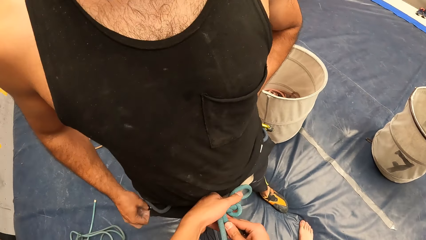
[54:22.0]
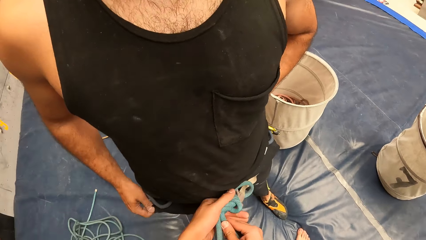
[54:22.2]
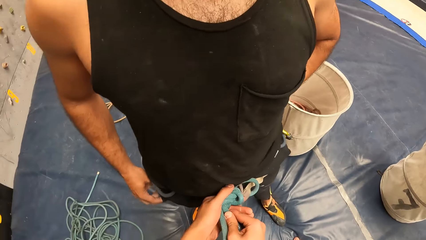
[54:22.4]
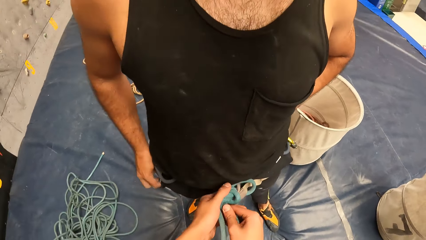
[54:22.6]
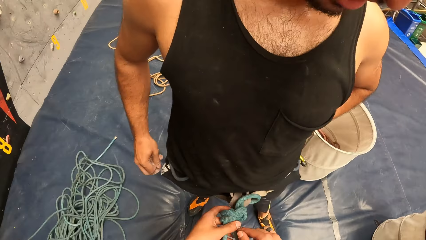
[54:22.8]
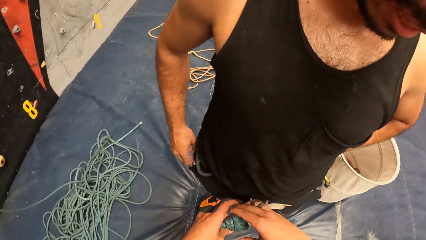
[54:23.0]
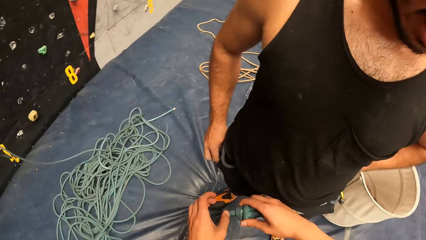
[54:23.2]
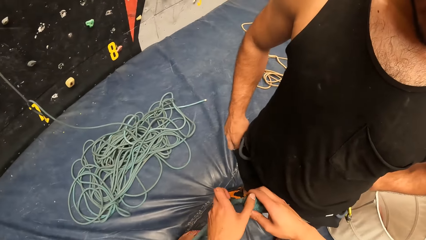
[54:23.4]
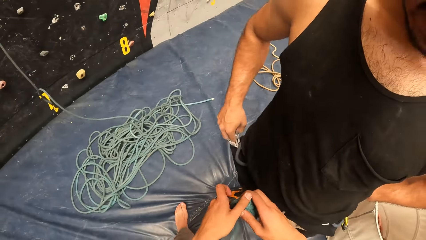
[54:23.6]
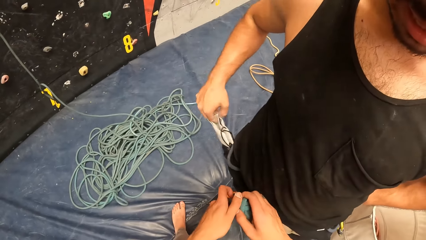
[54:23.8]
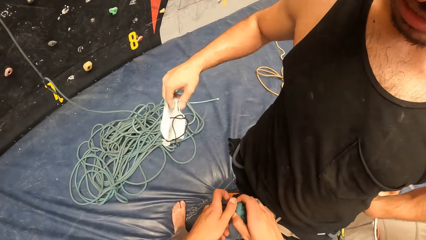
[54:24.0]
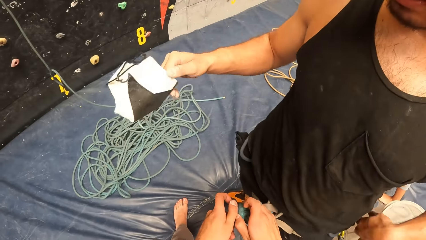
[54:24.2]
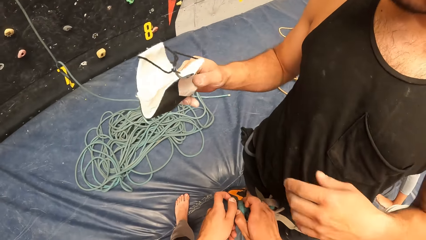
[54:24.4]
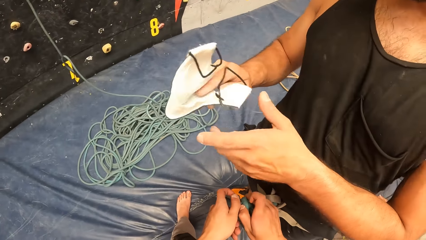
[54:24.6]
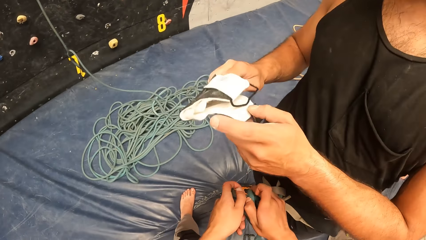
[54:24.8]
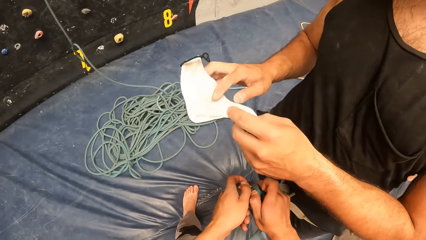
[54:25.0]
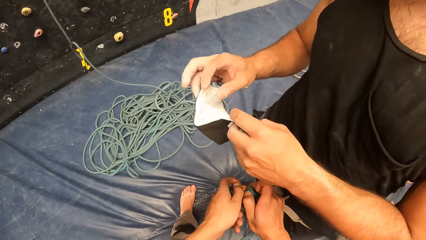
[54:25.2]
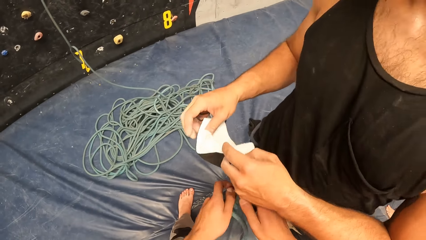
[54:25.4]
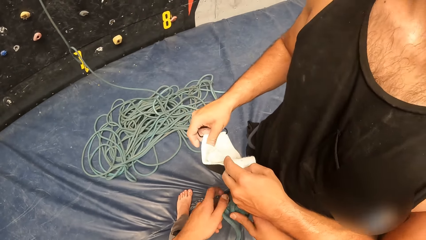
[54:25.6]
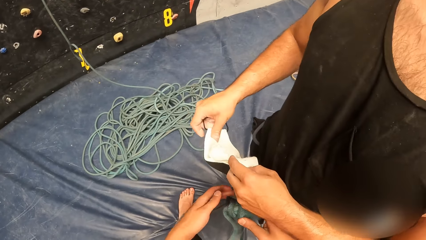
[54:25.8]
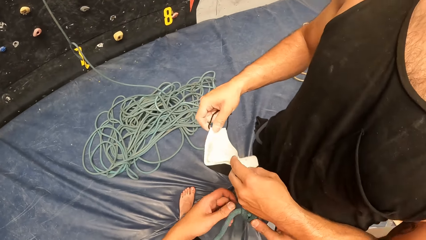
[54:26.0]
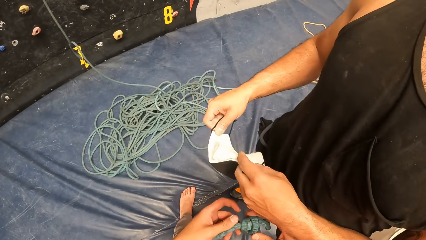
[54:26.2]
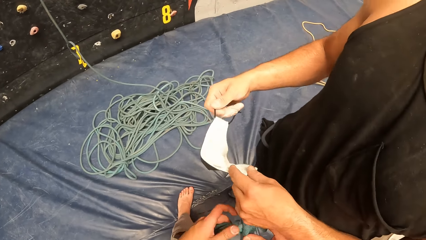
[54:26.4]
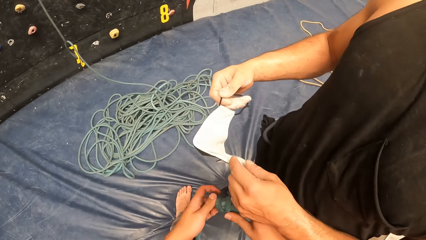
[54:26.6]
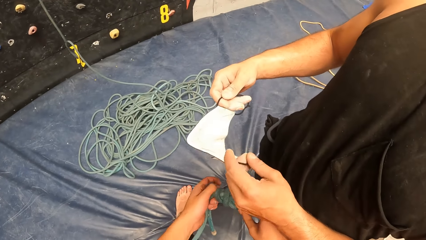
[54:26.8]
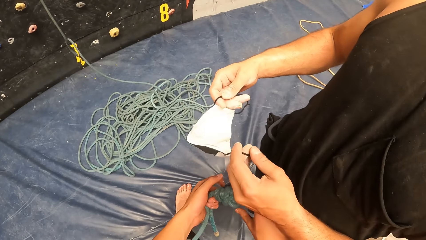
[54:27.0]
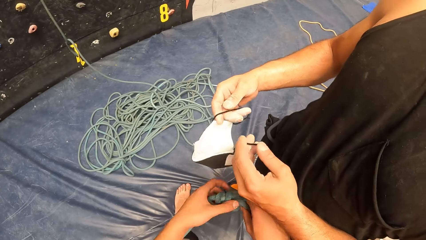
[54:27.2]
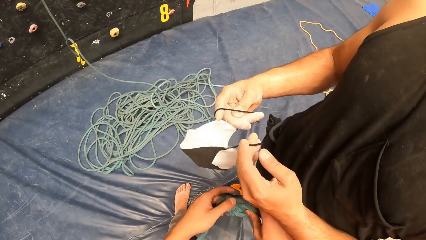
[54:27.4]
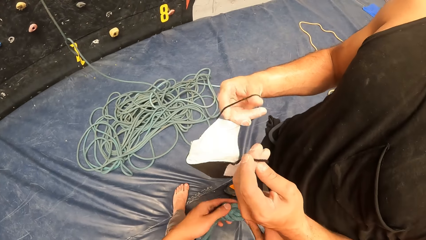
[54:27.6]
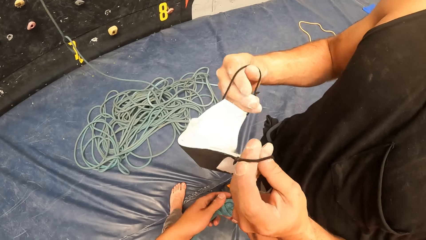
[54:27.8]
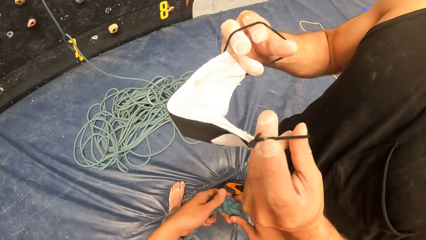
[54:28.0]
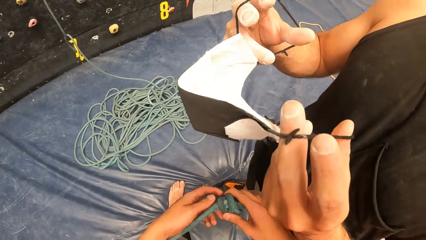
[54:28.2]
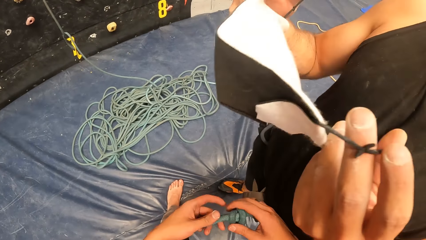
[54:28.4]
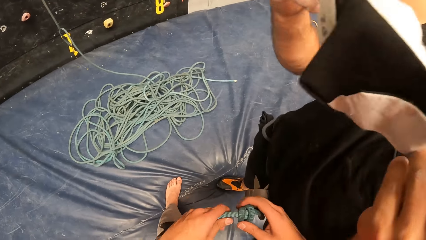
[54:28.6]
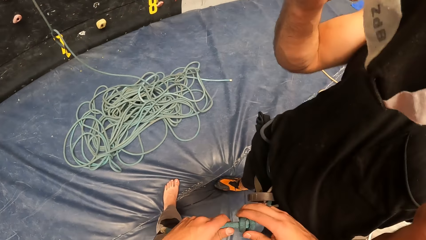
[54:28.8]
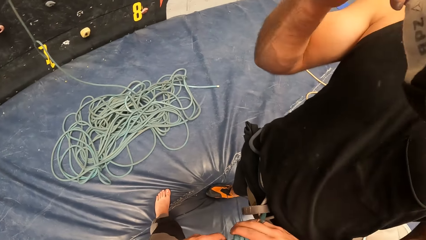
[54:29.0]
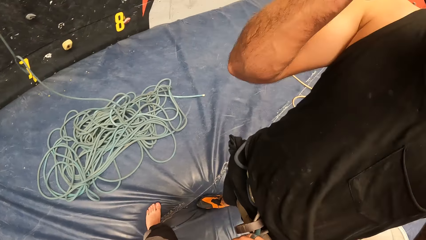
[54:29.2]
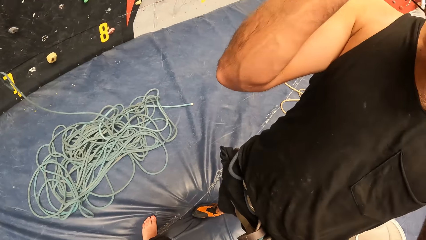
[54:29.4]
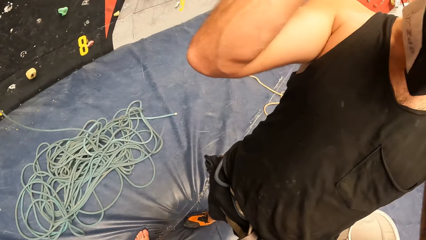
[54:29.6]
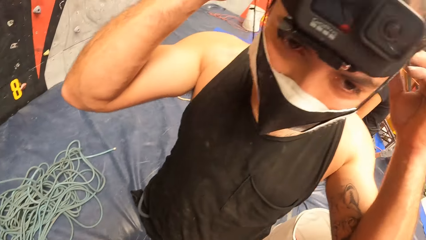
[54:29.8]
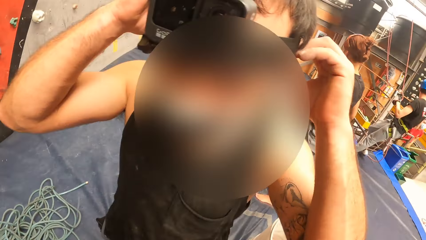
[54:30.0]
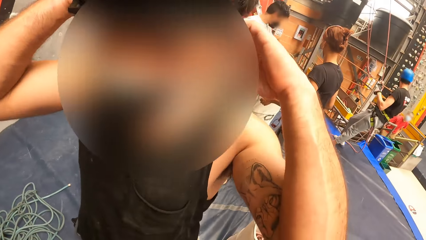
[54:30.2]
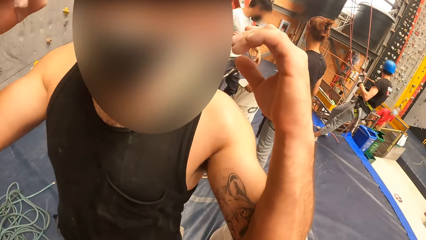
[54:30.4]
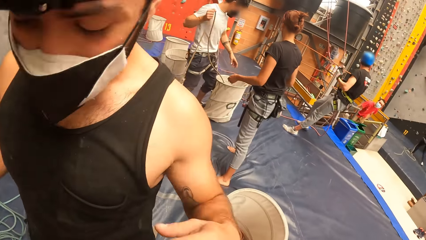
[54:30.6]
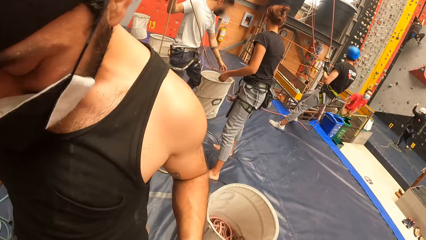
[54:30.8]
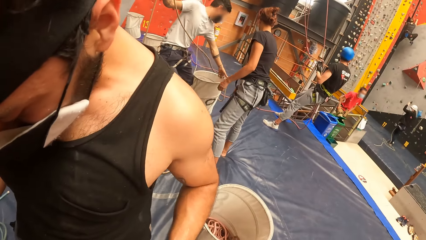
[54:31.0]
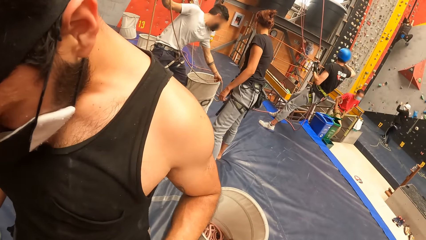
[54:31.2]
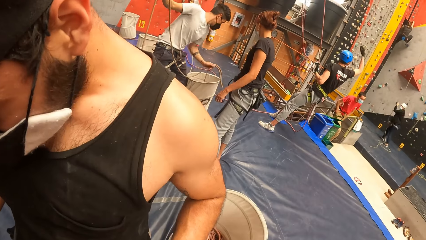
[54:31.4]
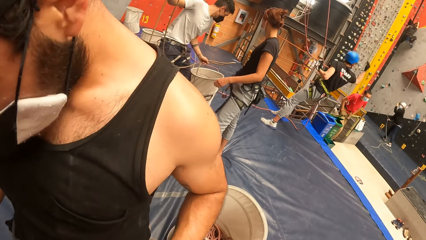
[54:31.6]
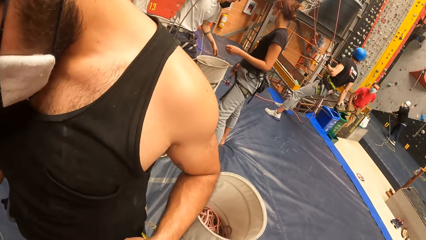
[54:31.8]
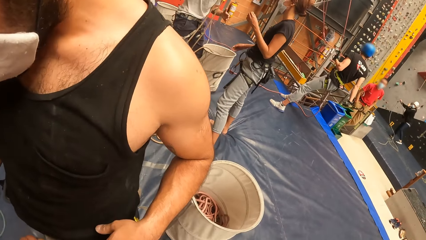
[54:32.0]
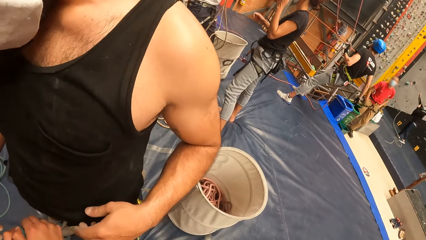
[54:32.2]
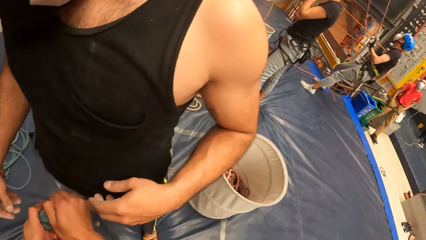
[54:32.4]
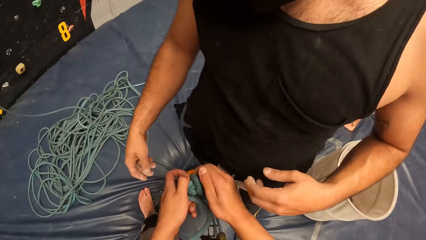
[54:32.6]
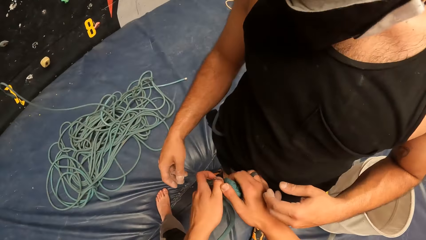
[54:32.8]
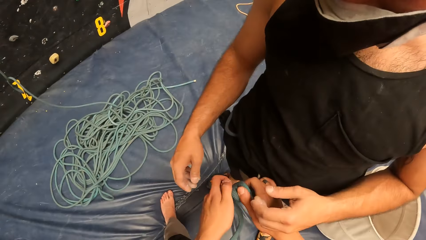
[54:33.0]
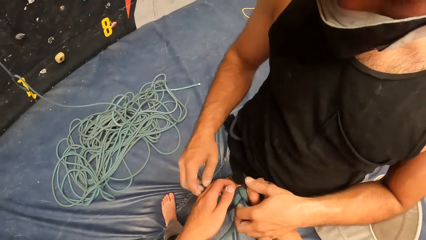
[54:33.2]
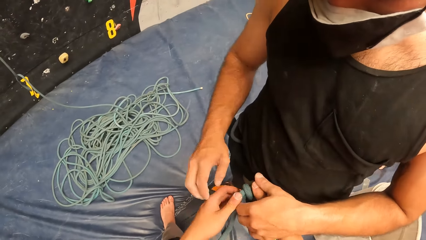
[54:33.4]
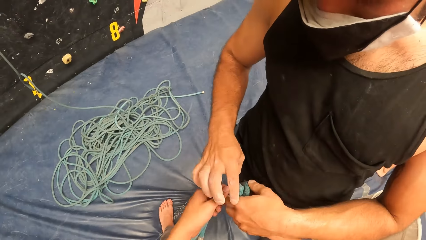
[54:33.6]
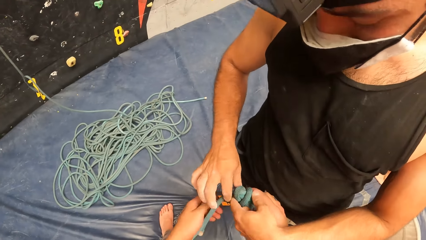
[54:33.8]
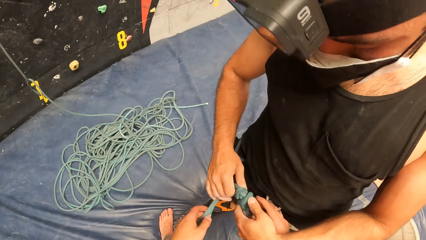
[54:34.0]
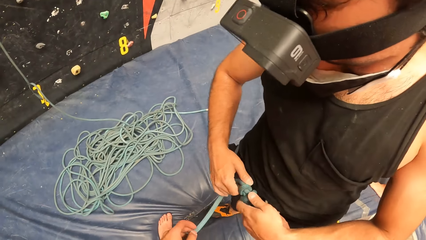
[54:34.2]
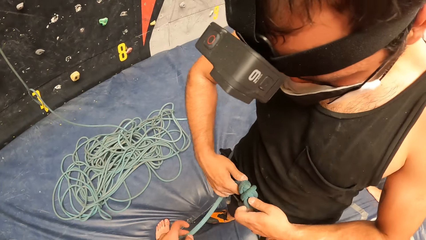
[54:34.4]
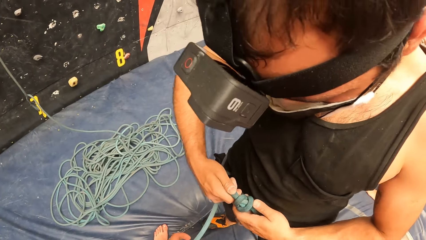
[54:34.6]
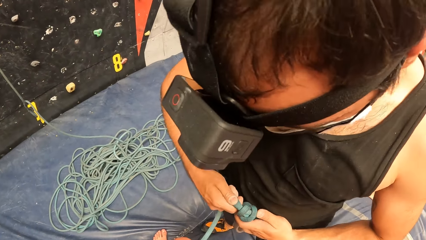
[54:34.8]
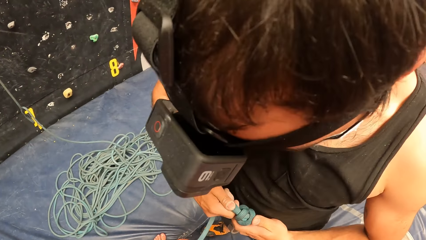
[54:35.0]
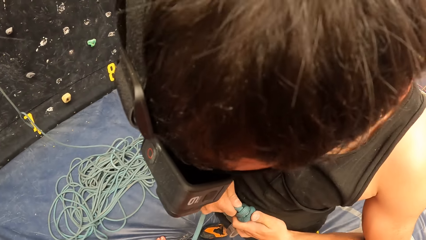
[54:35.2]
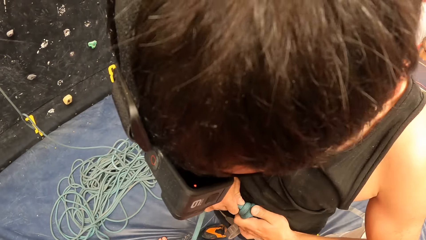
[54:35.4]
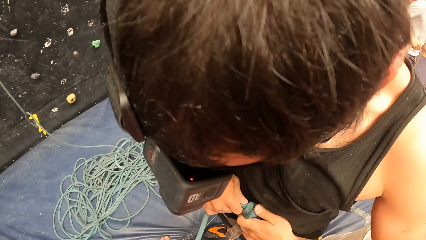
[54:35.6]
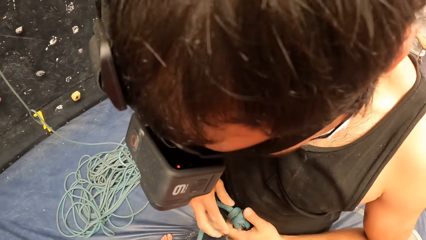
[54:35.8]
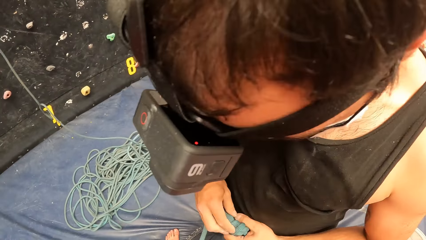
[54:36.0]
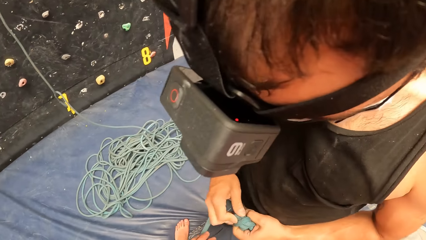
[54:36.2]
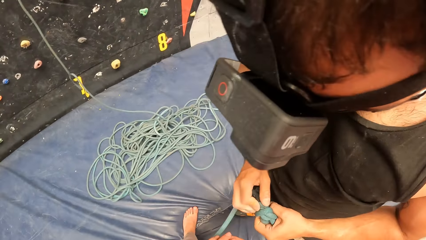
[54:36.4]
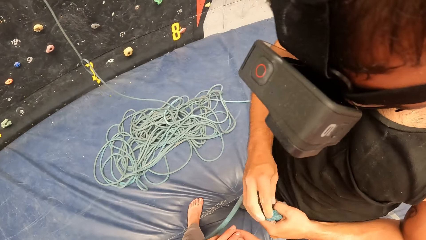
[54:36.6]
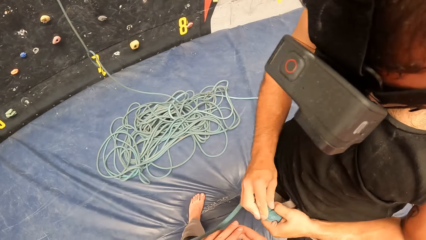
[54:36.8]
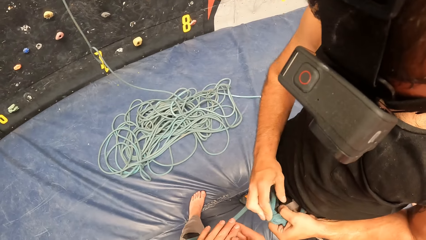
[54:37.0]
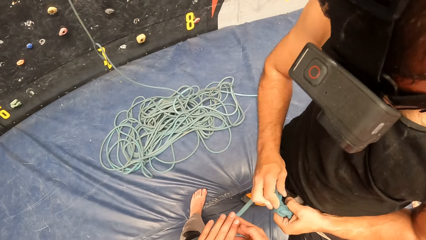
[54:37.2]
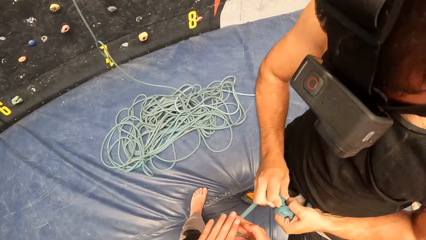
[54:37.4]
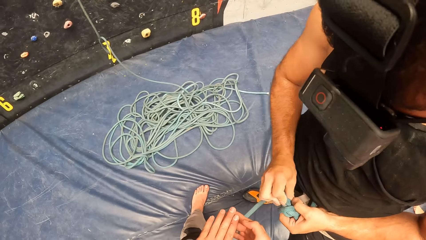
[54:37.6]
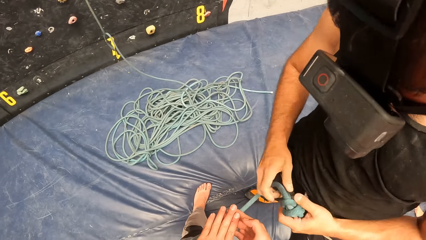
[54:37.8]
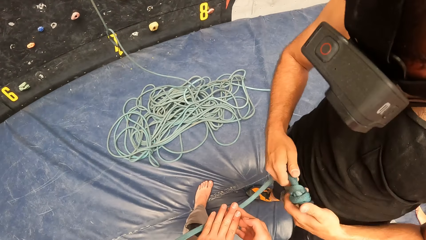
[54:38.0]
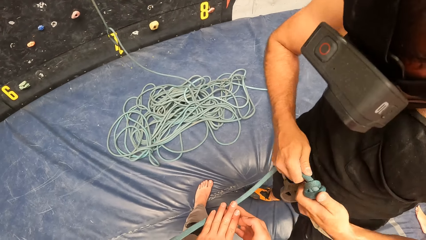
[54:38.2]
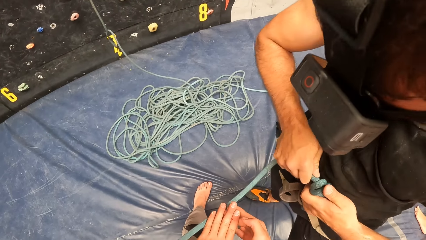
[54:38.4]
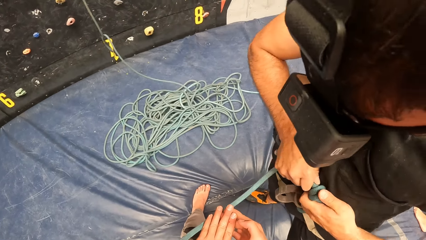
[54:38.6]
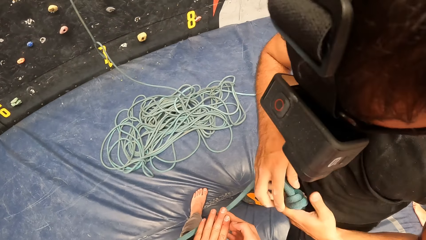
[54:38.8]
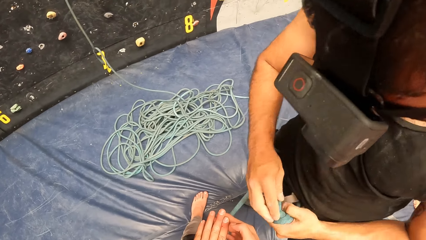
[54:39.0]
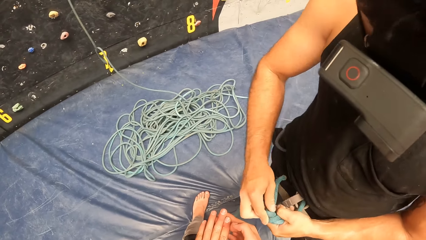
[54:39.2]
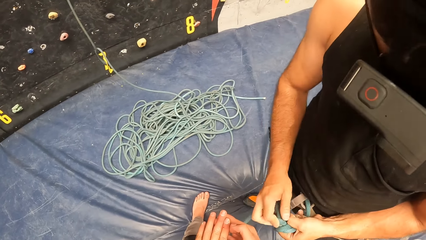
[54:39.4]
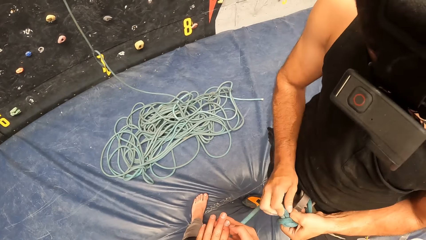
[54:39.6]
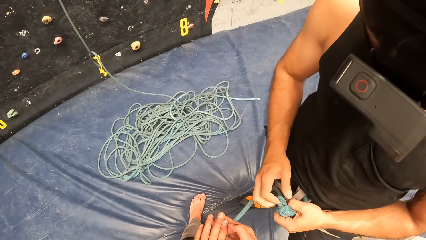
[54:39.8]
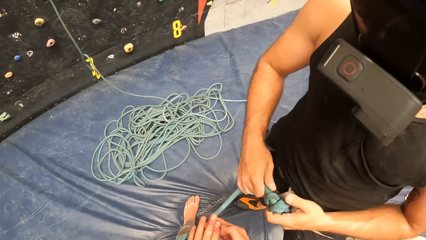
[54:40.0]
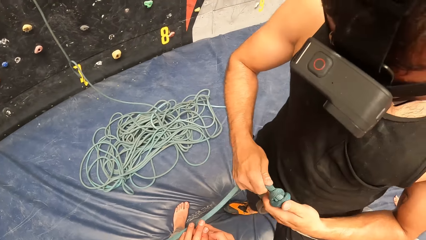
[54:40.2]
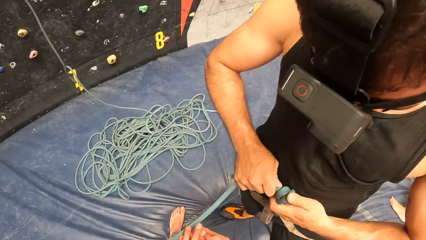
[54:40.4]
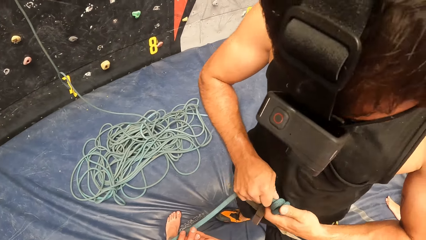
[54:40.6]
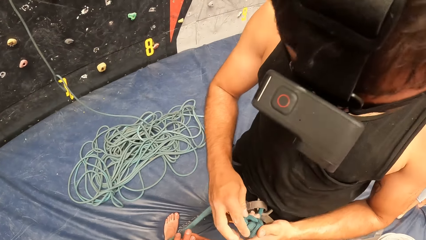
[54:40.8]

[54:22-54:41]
The camera wearer stares around. A man pulls a face mask from the trouser pocket with a right hand. The man holds the face mask with both hands. The man wears the mask on his face. The camera wearer stares around. They tighten the rope at the man with both hands. The man unties the rope around his waist. The man holds the rope with both hands and adjusts the rope with both hands.
